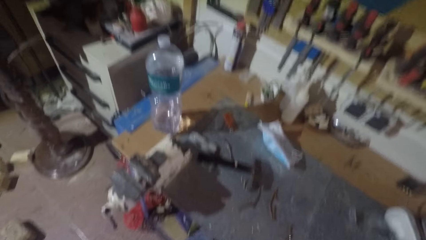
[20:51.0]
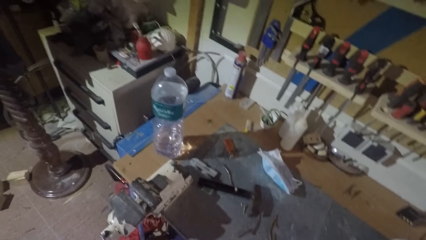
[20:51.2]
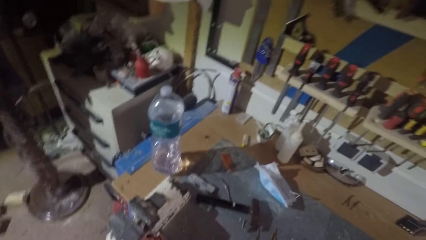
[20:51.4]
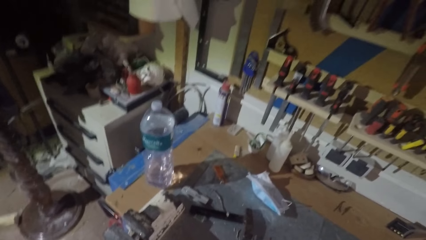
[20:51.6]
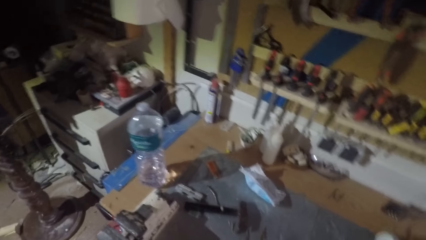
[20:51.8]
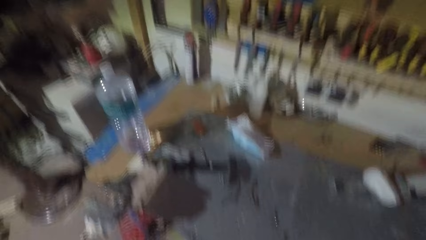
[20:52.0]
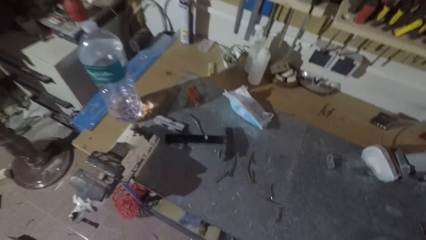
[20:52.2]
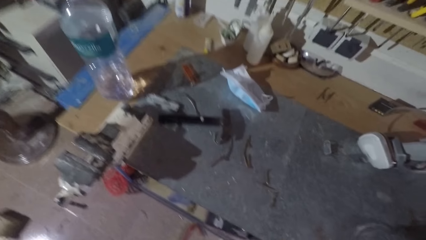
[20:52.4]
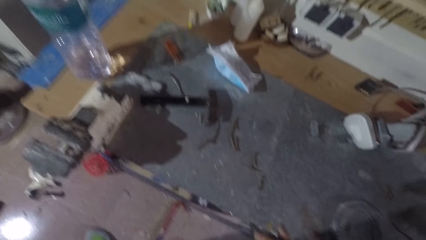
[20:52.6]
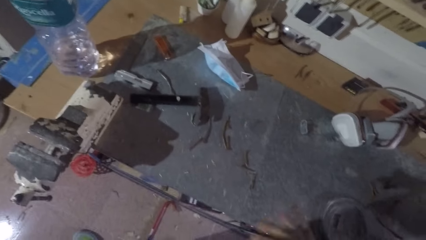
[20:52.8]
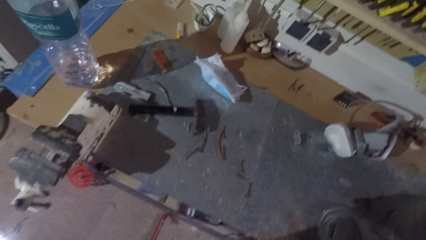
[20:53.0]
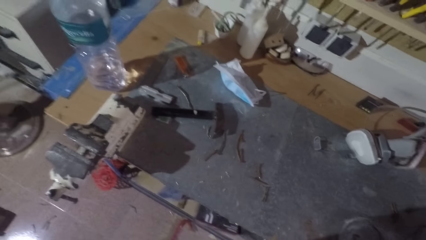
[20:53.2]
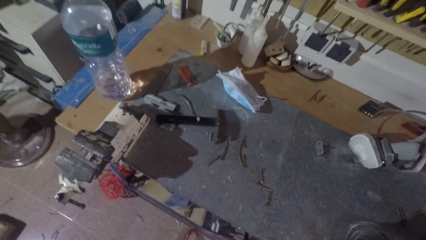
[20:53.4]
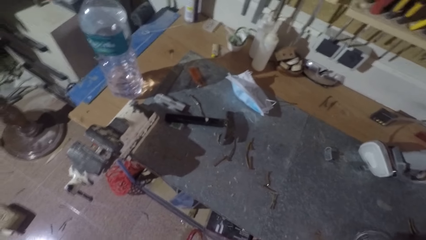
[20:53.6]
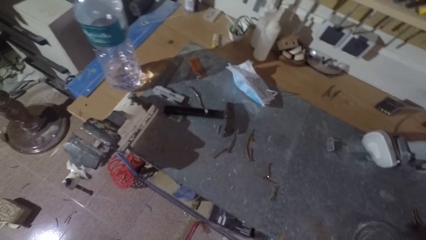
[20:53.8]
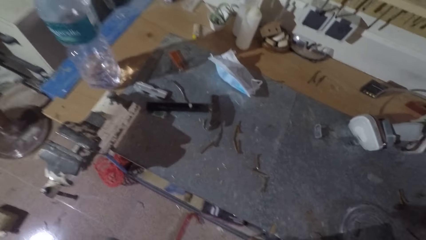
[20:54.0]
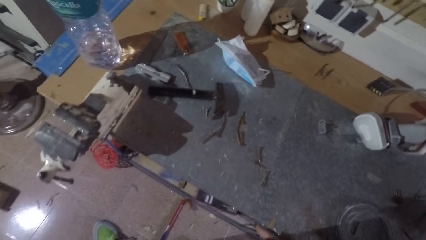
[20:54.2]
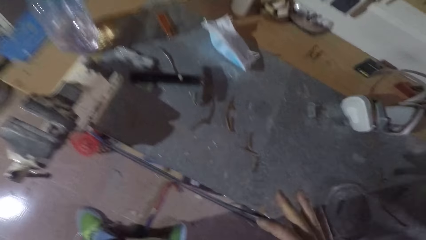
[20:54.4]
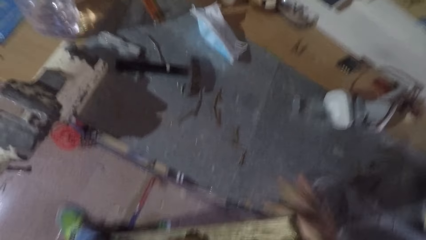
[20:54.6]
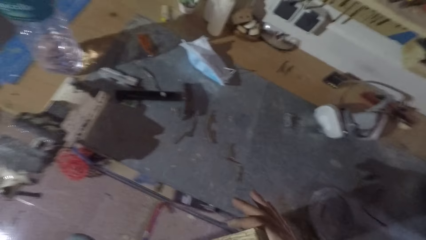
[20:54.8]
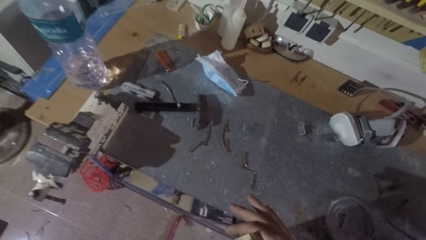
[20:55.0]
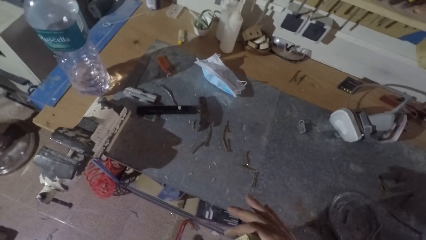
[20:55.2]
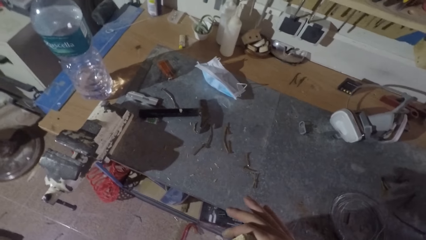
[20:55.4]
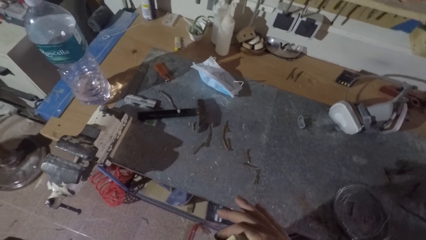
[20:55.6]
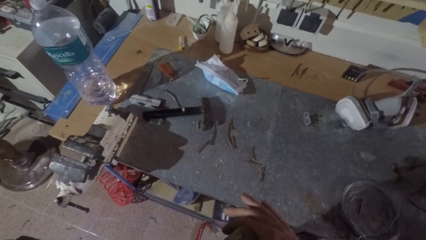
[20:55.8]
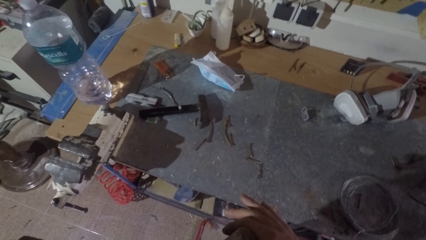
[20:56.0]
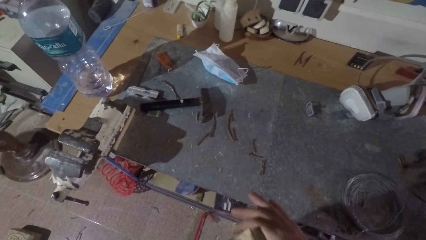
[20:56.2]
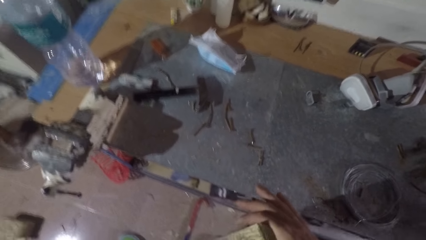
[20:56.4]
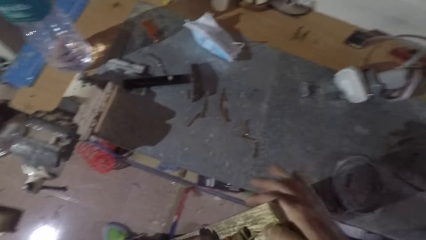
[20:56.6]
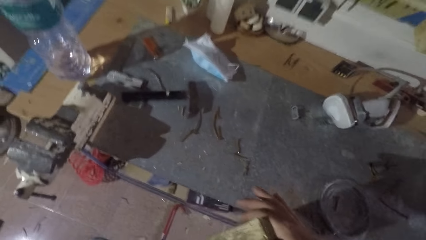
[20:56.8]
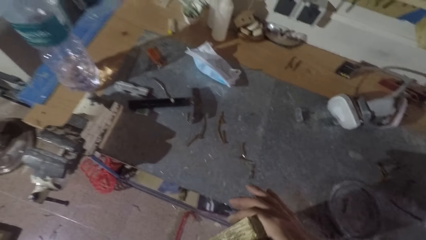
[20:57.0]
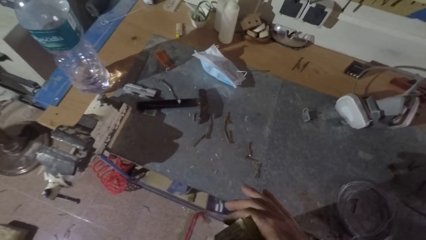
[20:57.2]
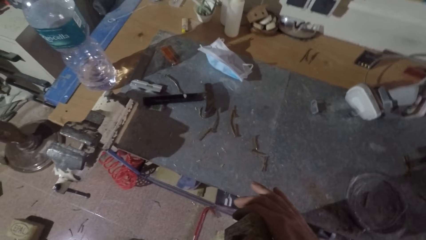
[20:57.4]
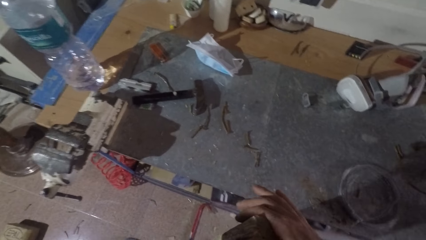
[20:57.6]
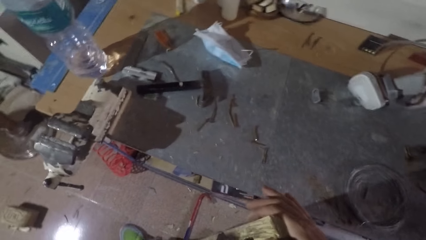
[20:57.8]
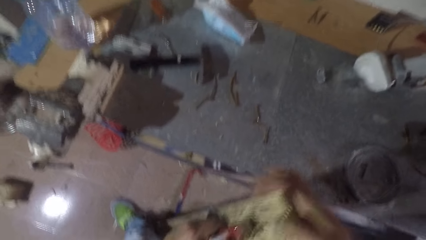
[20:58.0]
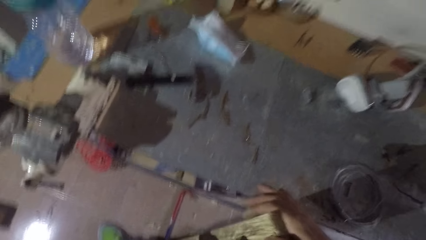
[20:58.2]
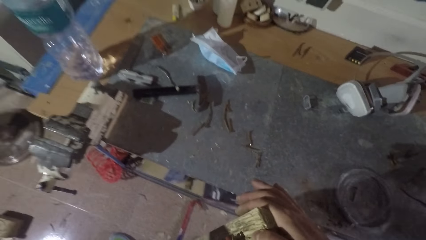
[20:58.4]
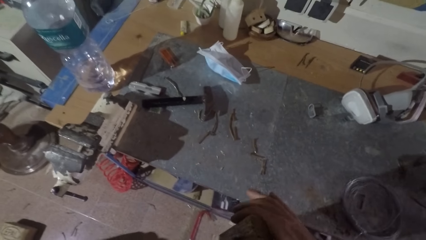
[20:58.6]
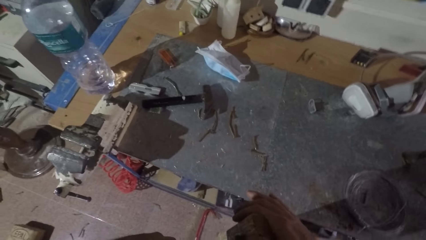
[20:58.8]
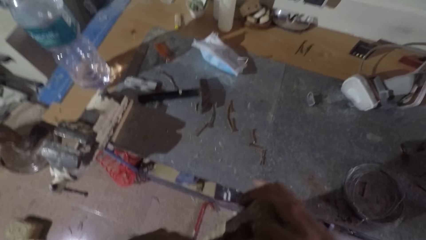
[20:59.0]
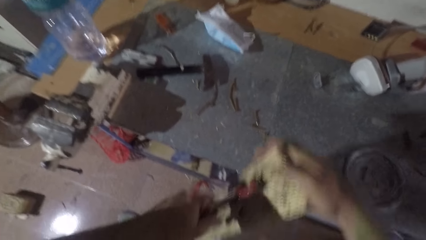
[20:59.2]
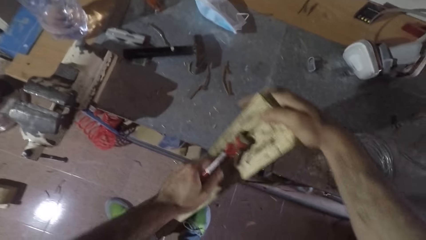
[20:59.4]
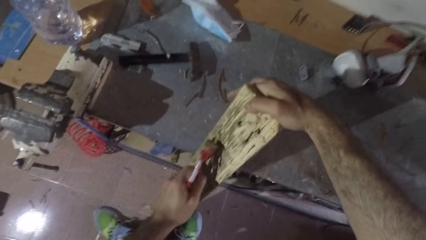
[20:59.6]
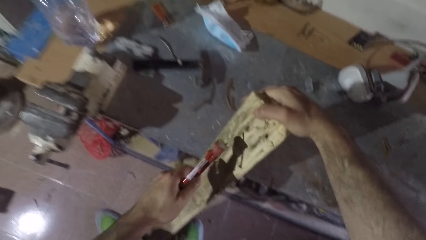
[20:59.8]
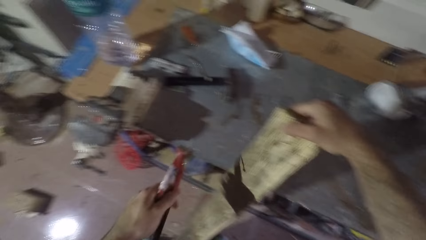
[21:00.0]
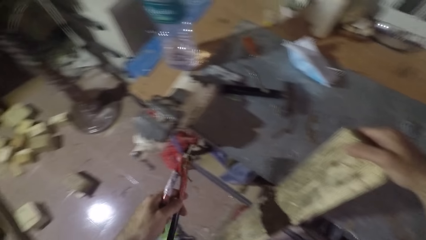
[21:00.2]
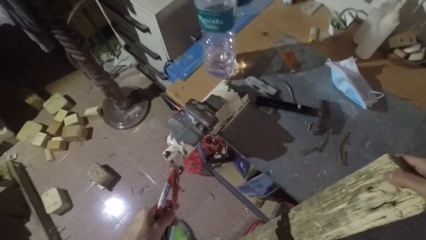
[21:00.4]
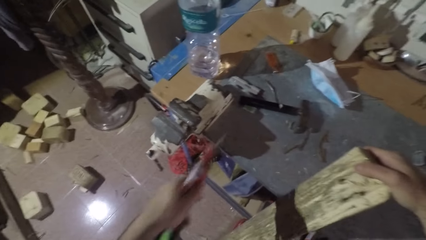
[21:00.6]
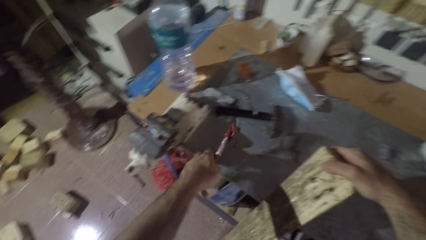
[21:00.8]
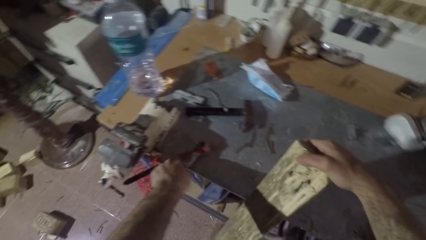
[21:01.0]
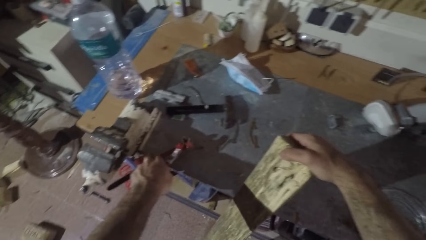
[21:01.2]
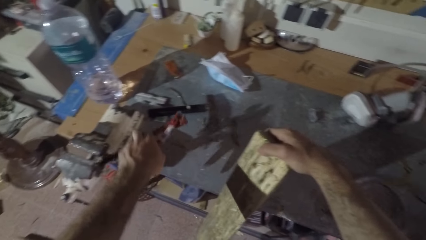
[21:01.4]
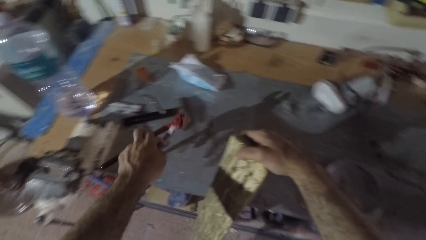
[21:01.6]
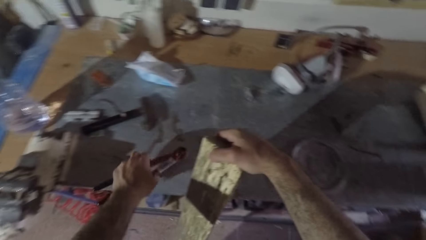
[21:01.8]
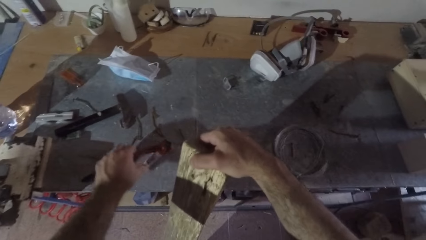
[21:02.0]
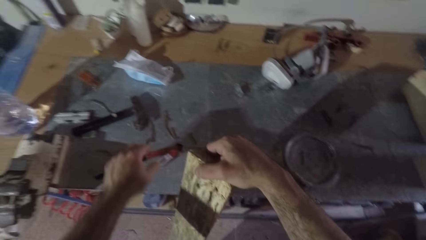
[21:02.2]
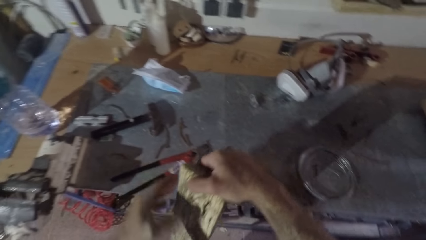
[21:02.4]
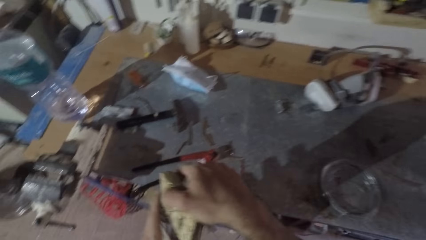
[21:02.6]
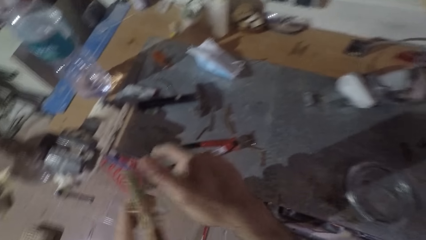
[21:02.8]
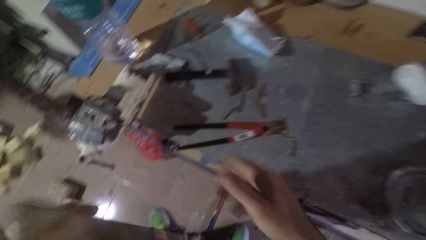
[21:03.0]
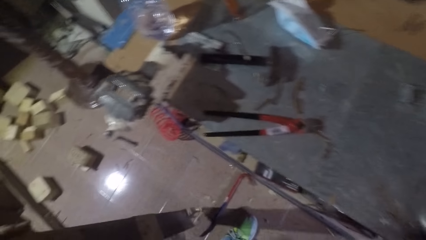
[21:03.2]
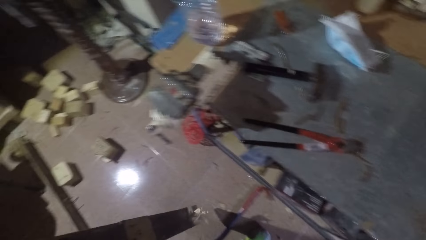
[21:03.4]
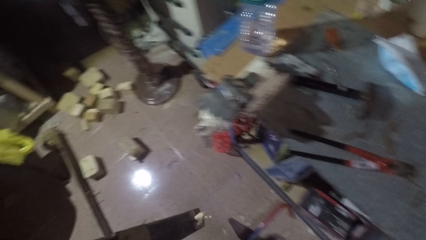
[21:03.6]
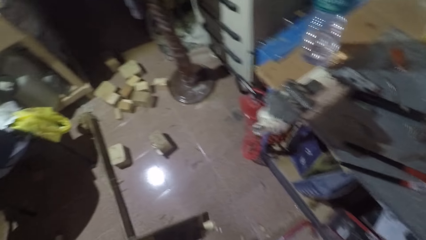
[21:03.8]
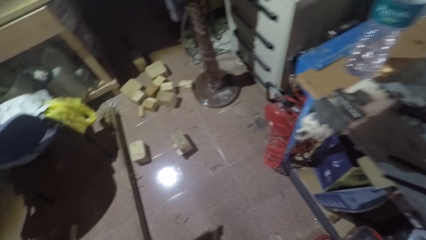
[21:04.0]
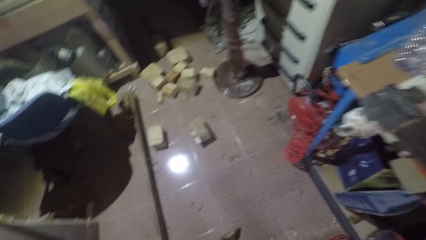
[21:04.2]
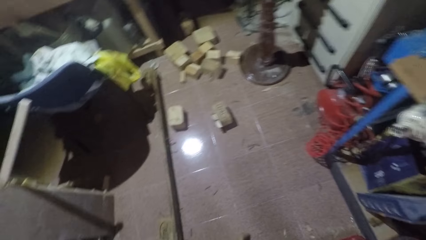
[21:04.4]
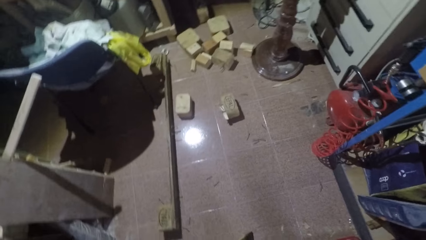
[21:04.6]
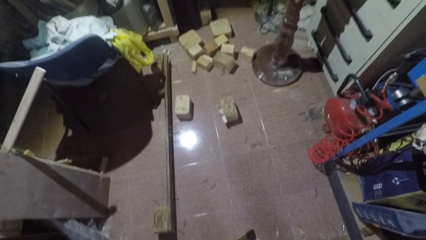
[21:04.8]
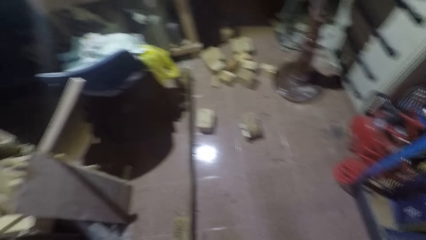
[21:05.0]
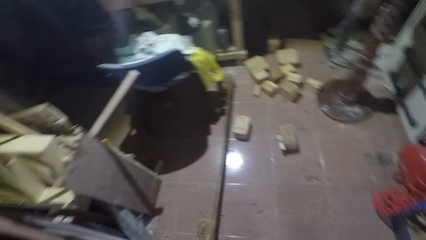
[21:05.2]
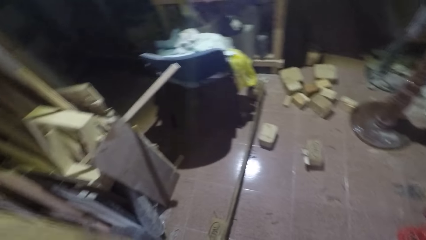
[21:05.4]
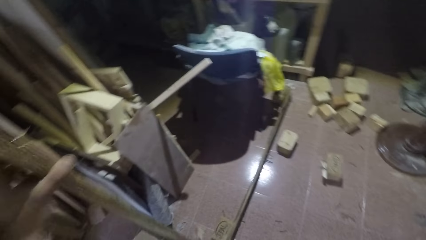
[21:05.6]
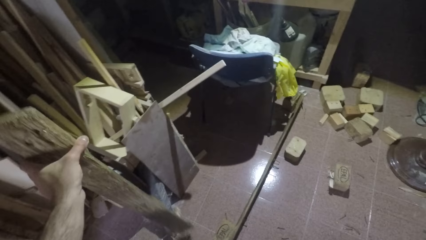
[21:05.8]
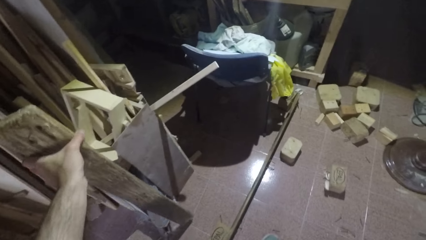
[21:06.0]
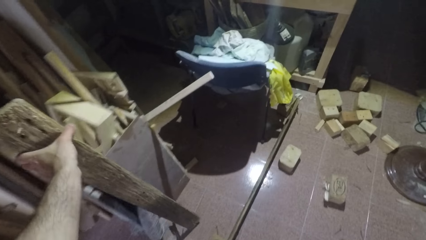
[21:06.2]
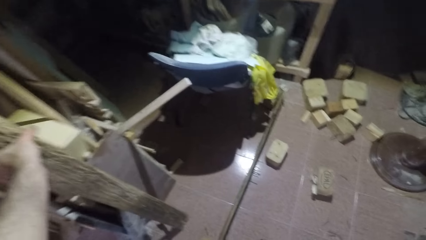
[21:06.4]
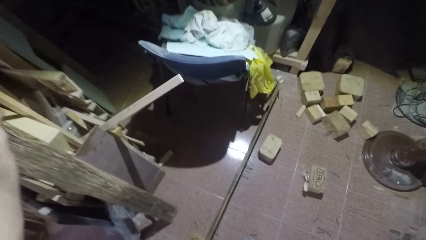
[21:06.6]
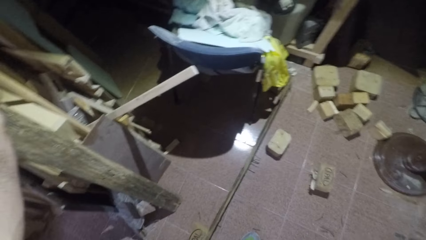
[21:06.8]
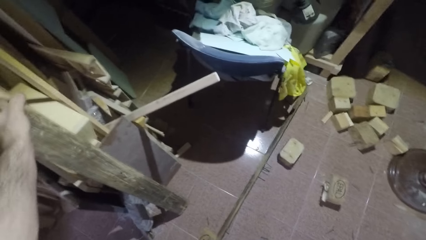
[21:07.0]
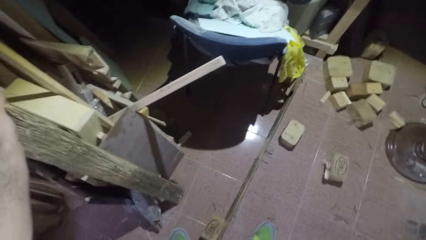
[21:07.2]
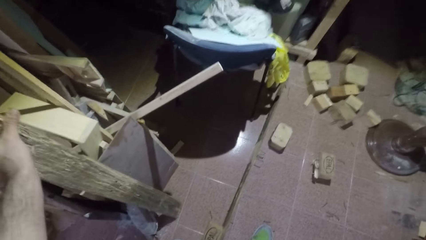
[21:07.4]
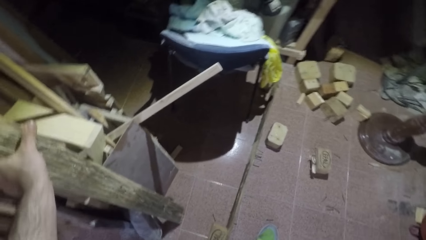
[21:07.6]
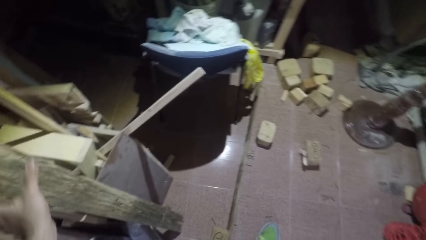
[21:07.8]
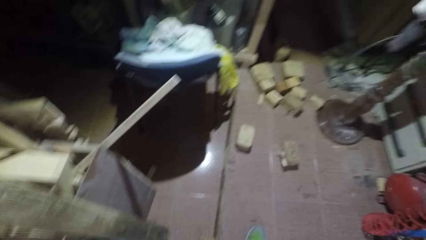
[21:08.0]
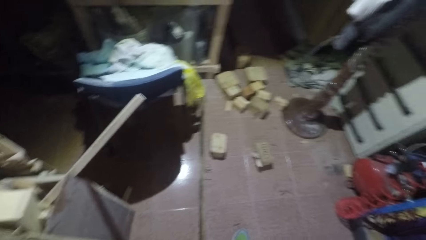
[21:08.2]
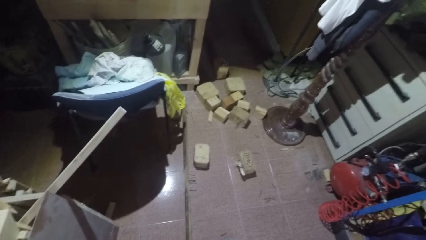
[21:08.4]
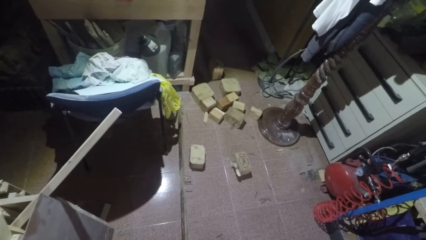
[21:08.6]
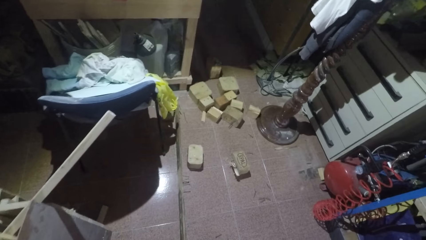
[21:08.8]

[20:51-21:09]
The camera wearer plucks out the nail. They drop the nail on the pincer on the shelf. They drop the pincer on the shelf. They hold the lumber or rectangular wood. They turn around. They place the rectangular wood against some woods.
